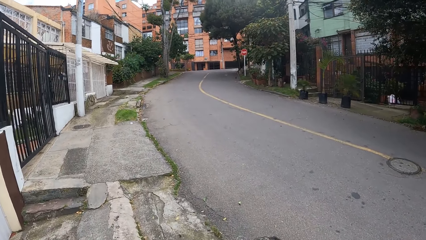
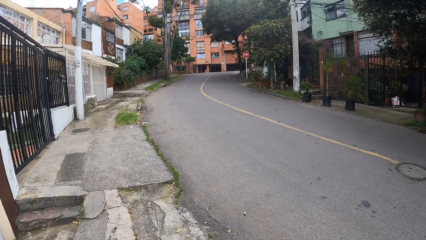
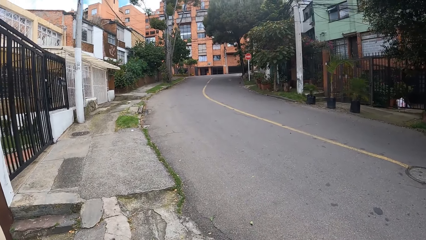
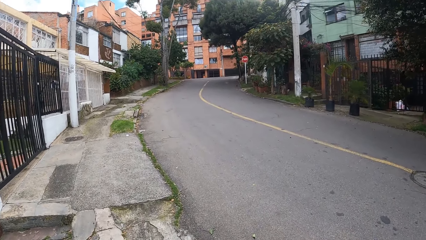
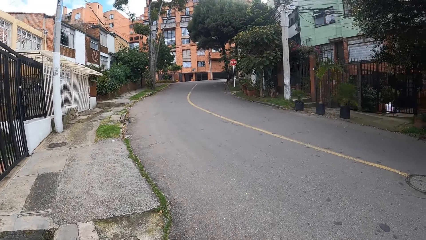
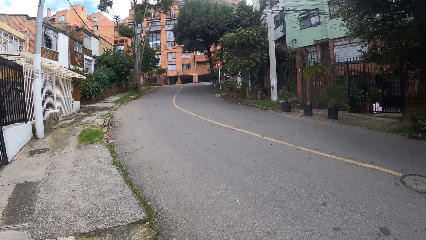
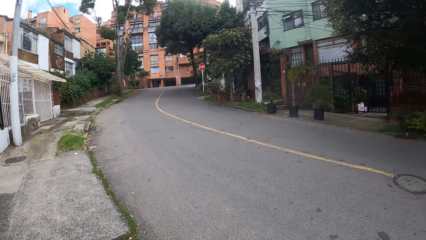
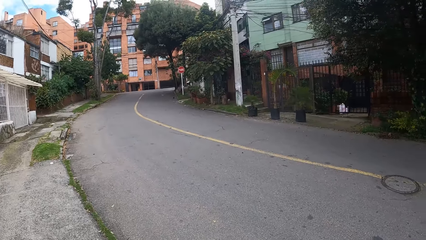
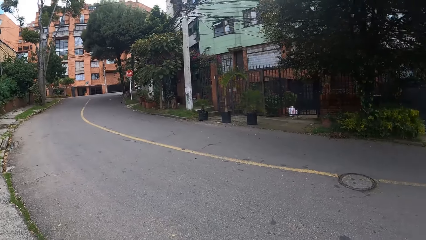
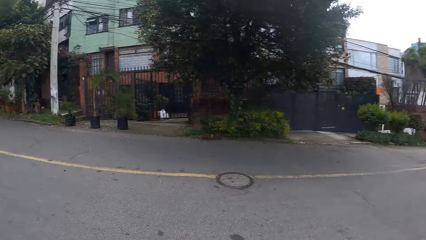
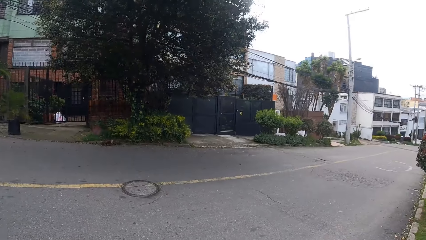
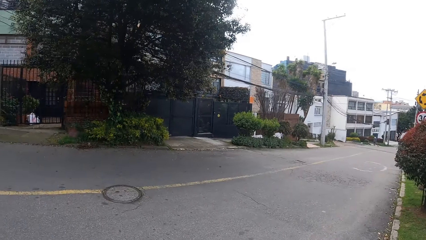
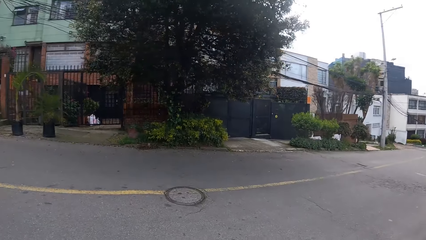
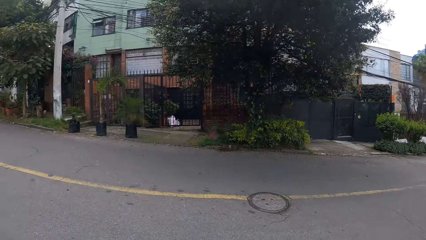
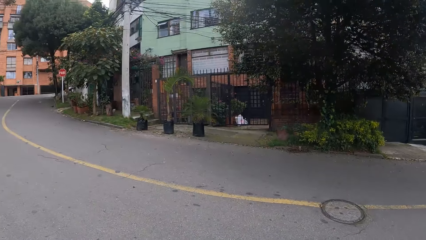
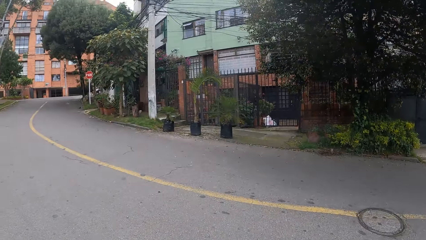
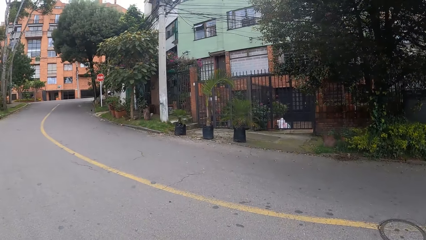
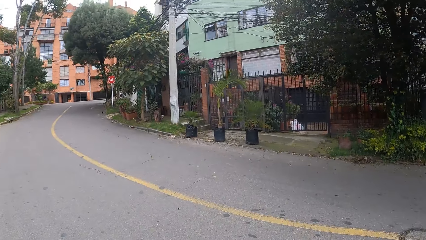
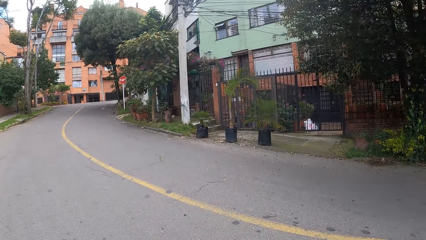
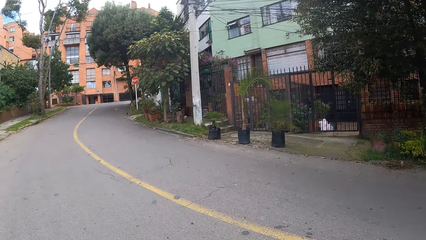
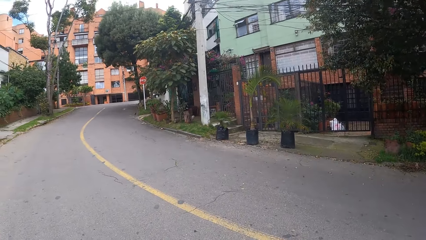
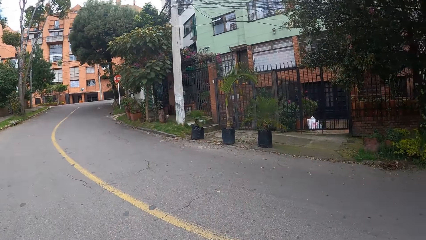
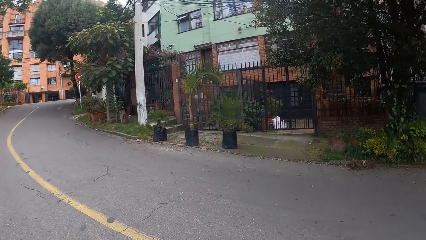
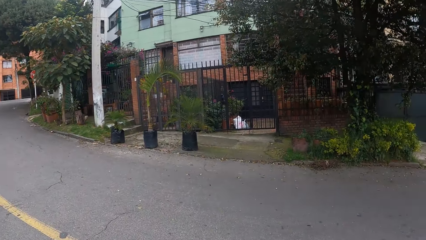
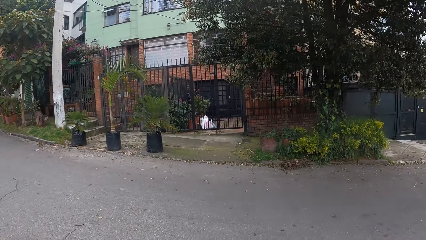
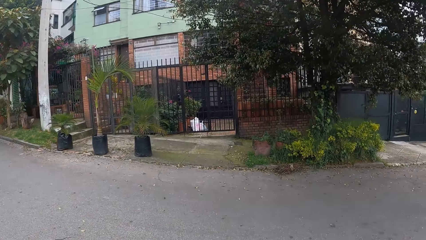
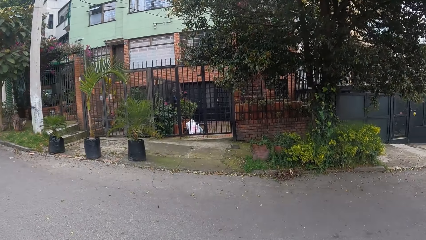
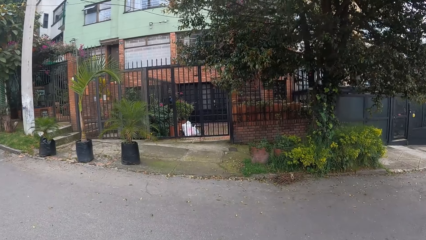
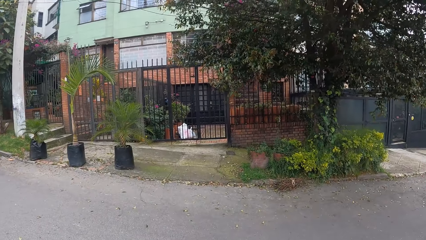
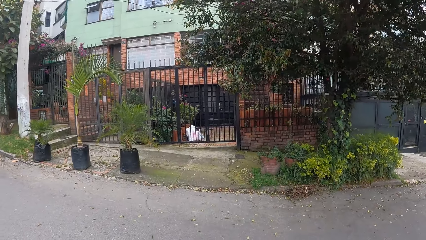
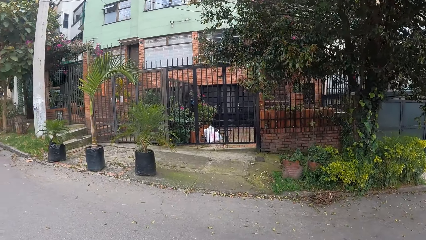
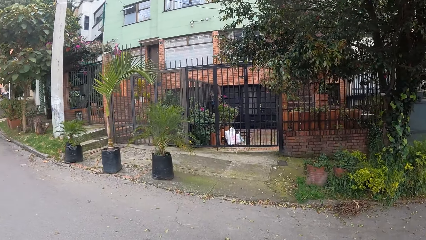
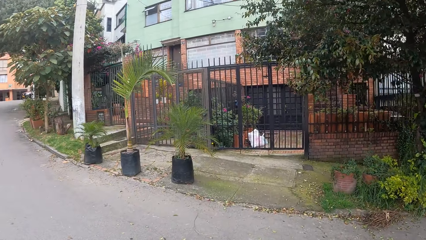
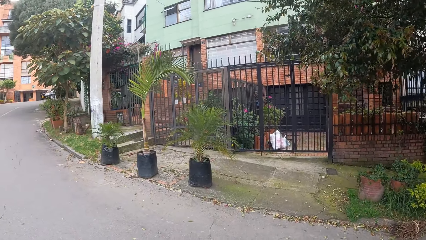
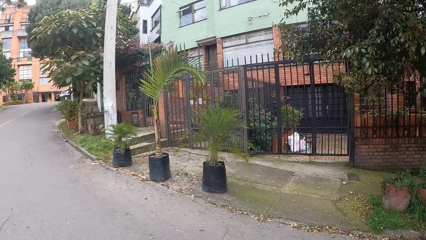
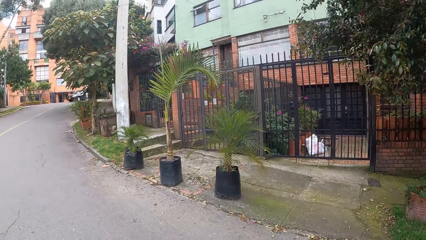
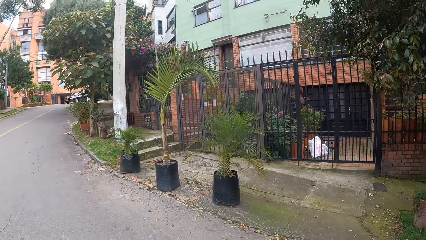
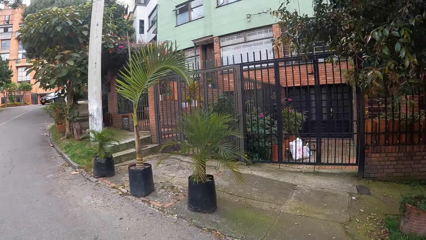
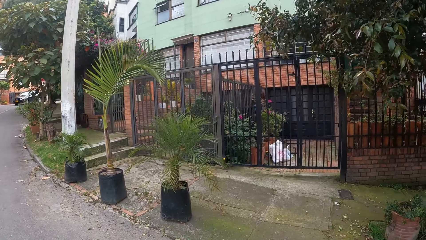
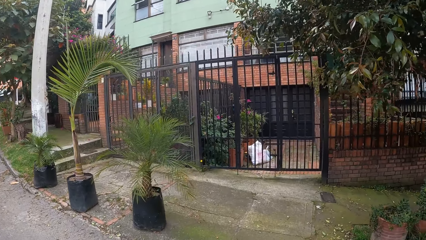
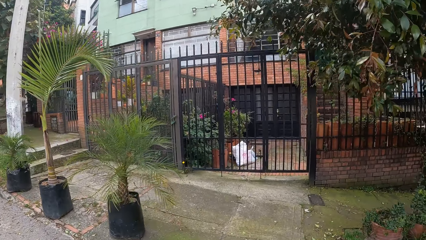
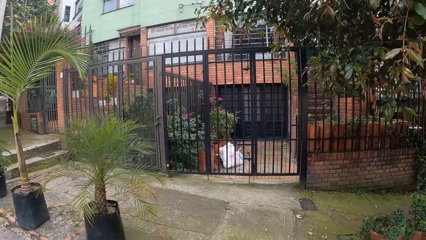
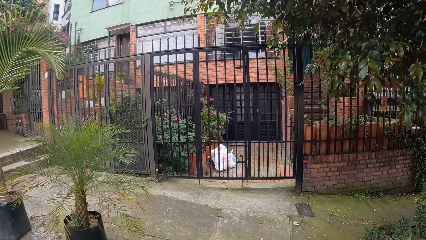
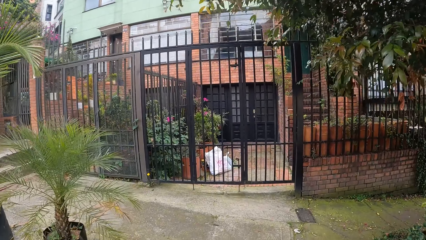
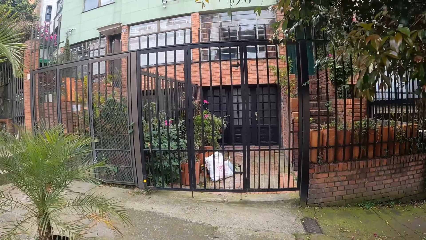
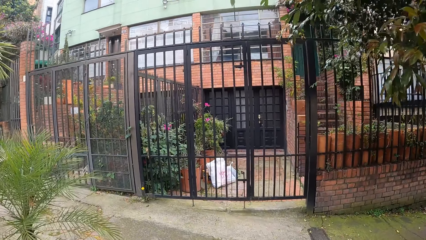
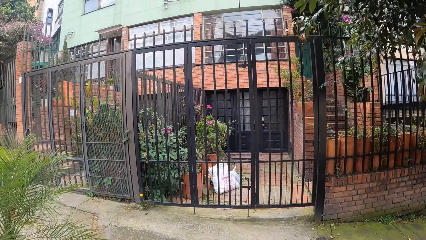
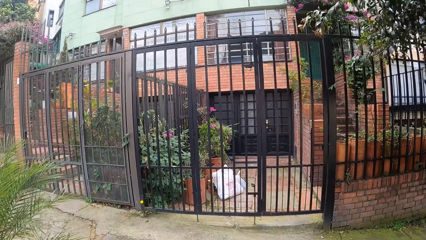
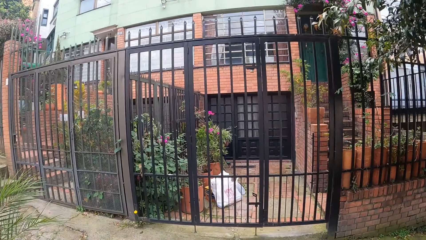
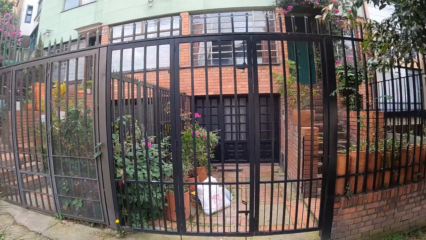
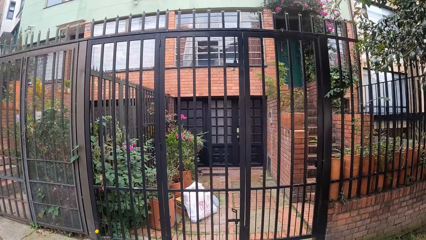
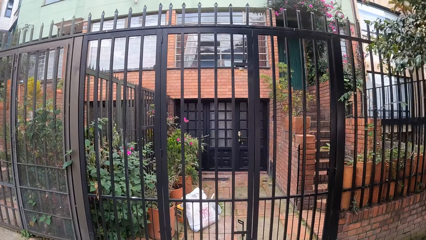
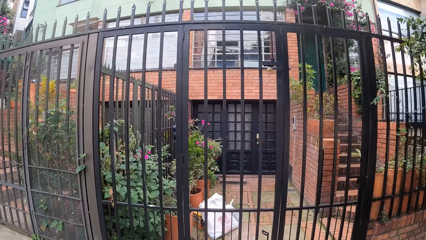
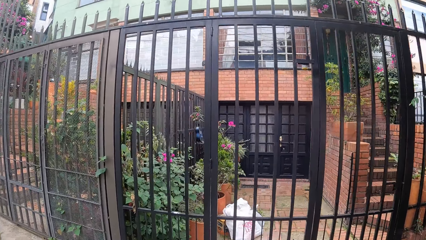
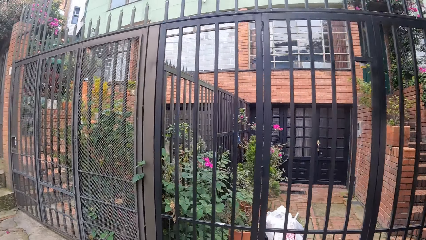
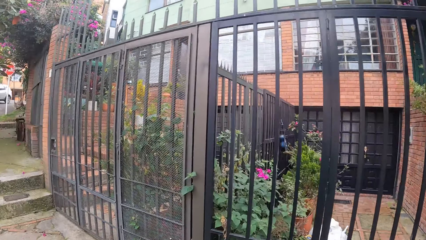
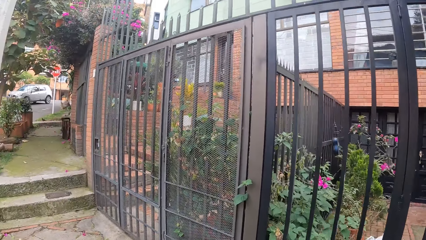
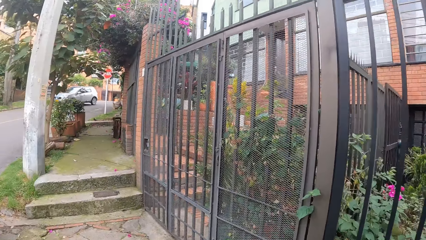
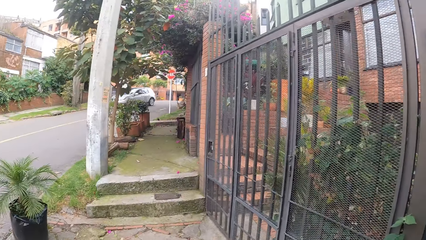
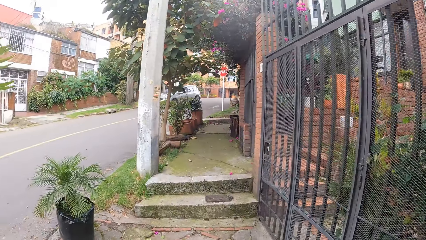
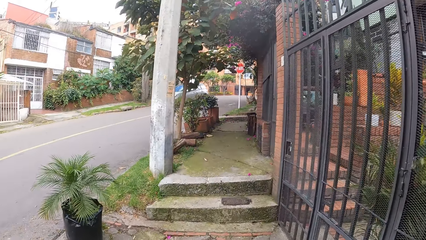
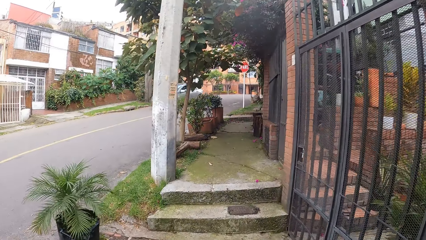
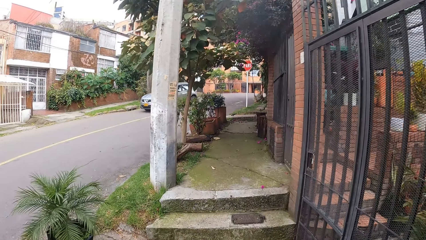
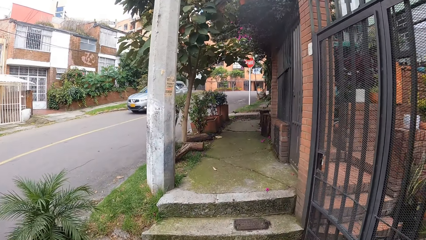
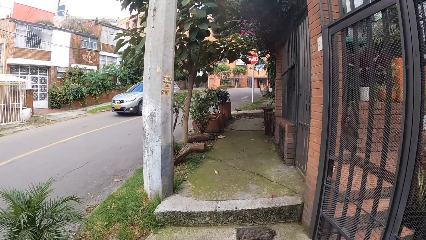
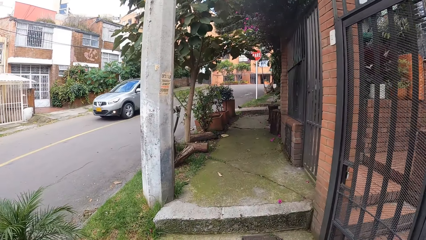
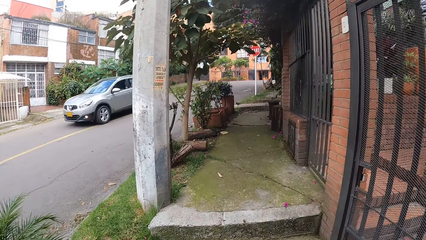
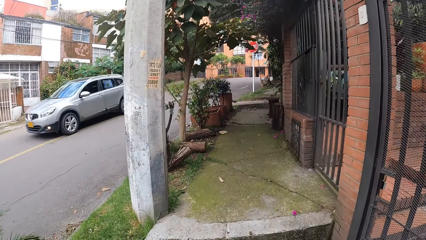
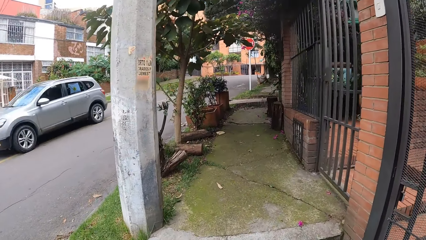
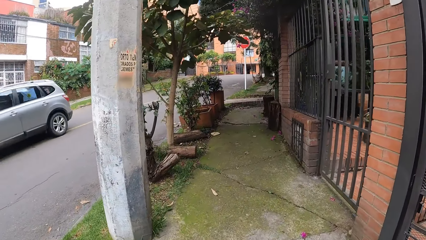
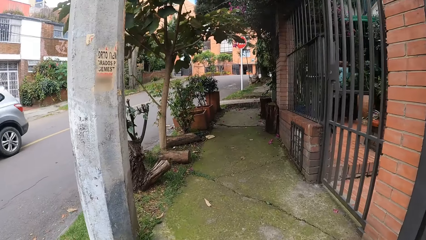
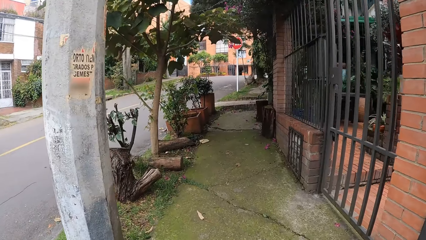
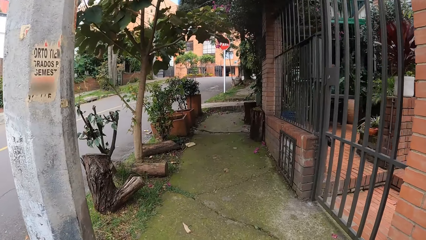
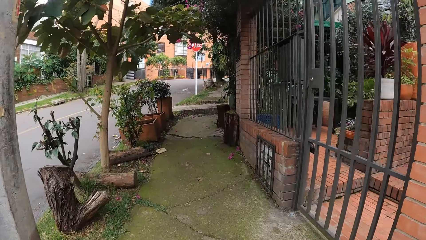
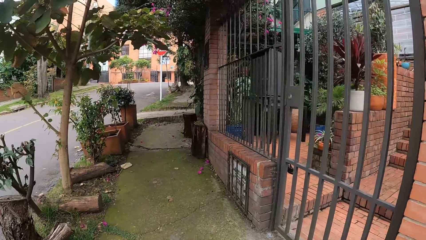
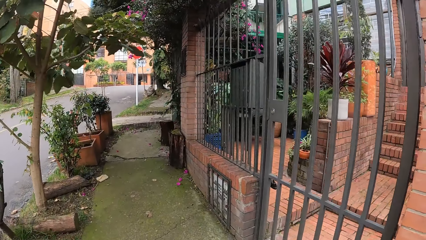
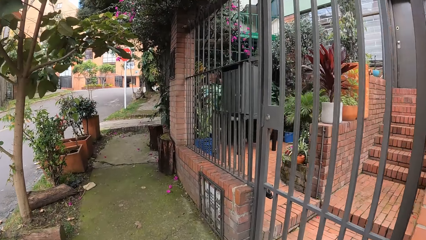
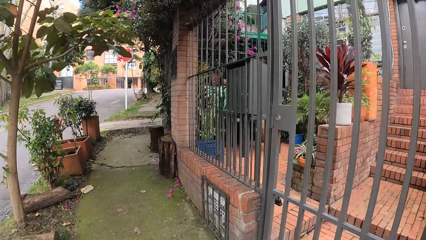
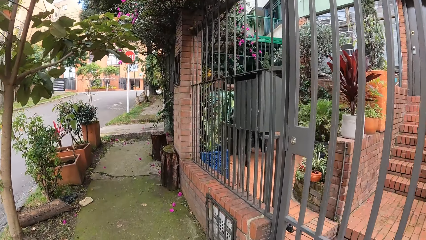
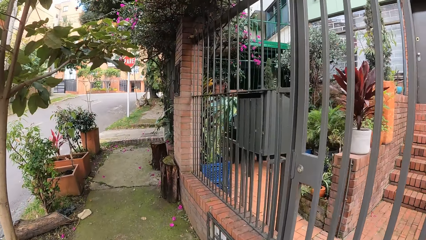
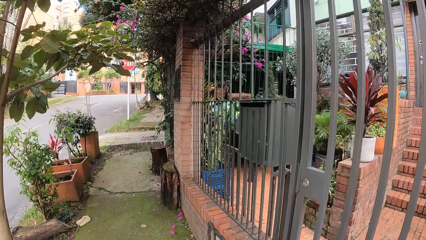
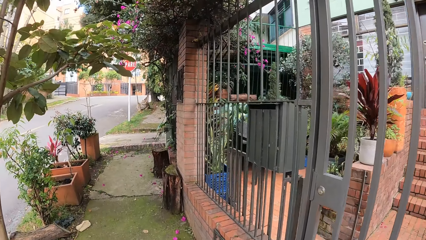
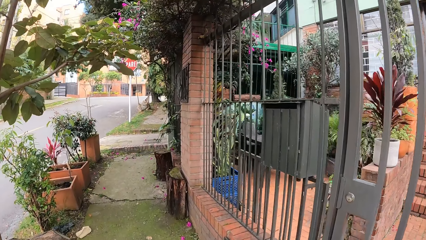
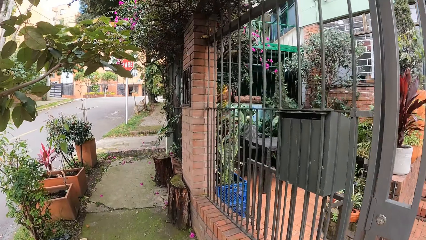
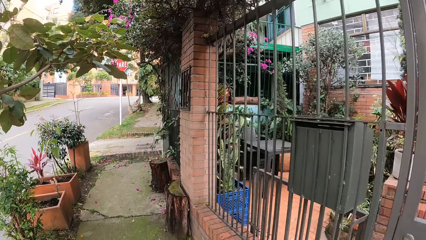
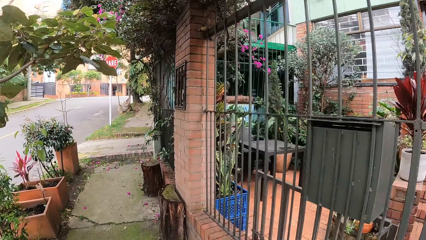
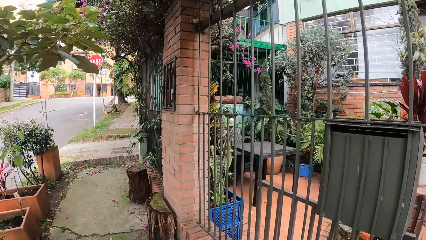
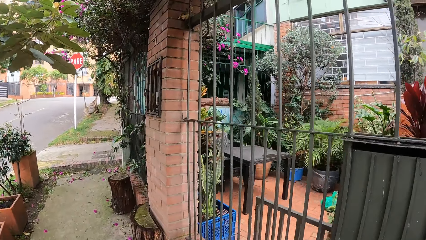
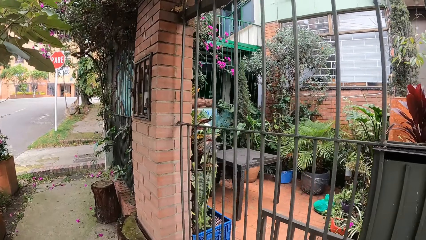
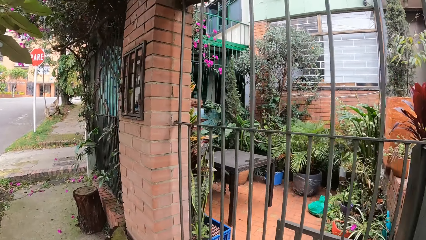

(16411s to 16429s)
The camera wearer turns around. They cross the road. They walk across the road. They walk on the sidewalk towards a gate. They turn around. They walk on the sidewalk. An ash car drives past the camera wearer. The camera wearer walks up the stairs on the sidewalk.
